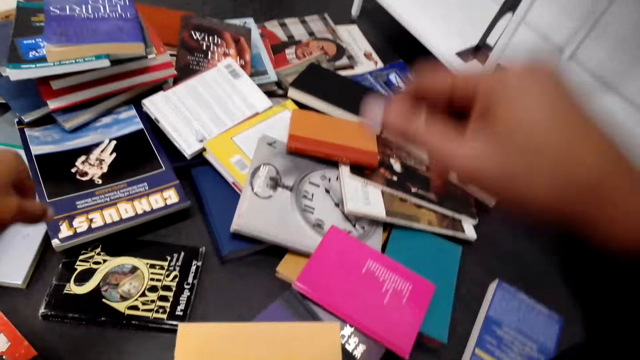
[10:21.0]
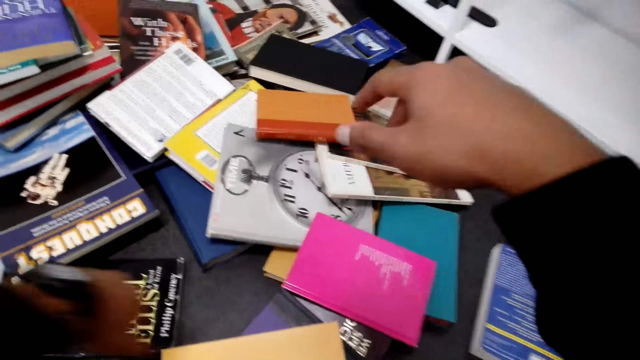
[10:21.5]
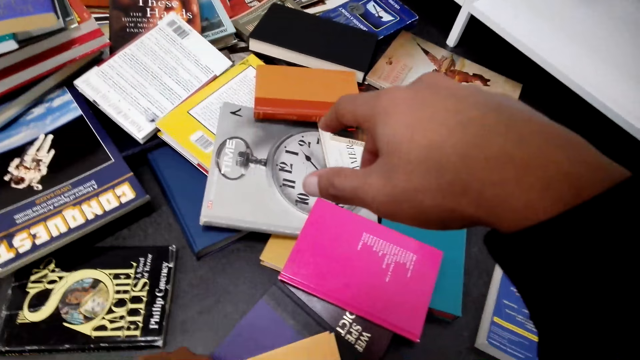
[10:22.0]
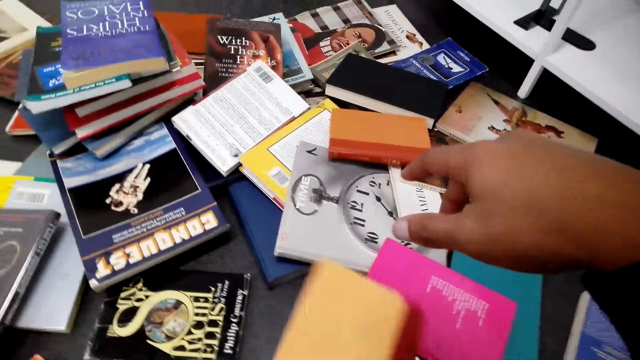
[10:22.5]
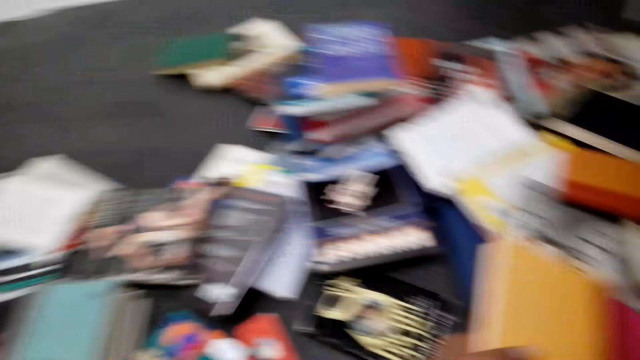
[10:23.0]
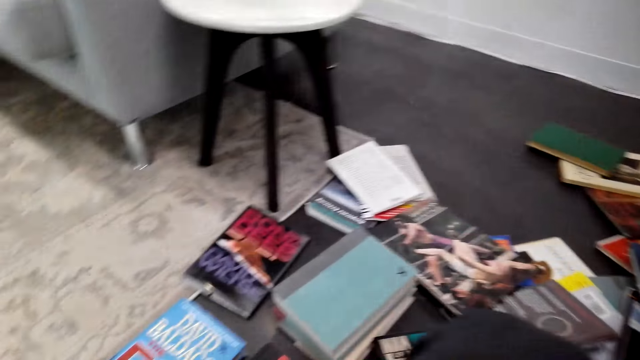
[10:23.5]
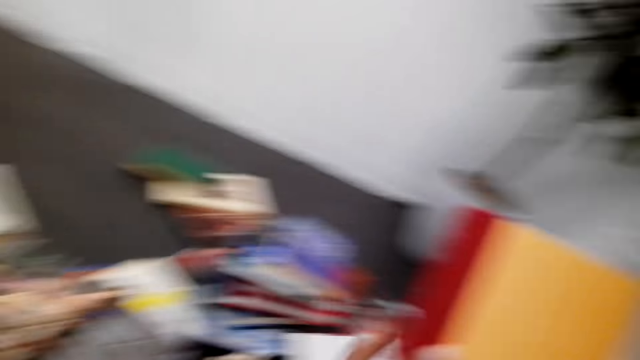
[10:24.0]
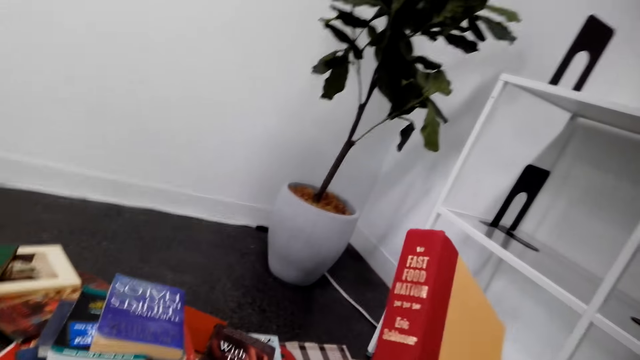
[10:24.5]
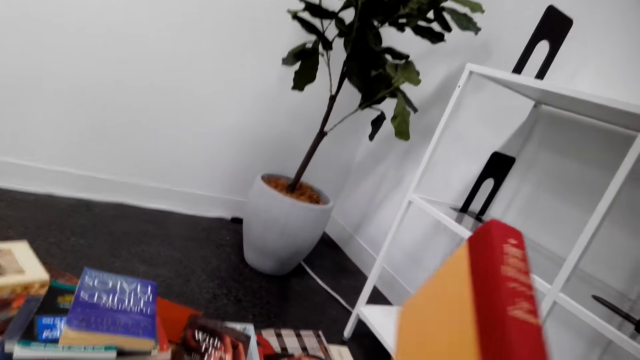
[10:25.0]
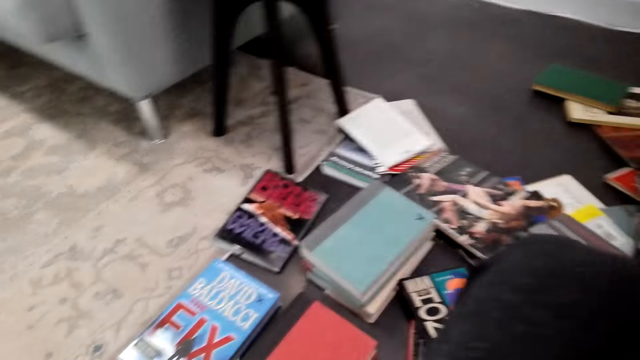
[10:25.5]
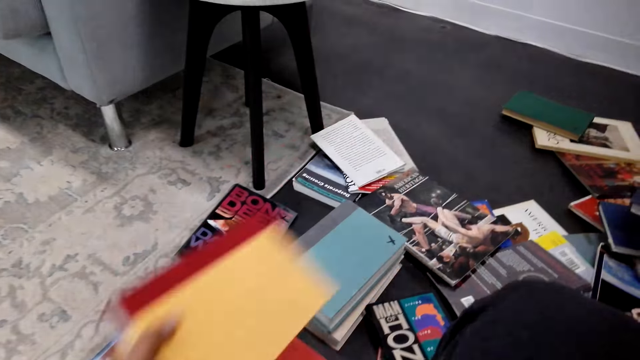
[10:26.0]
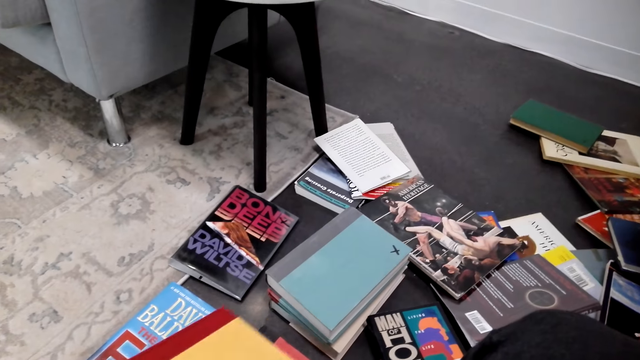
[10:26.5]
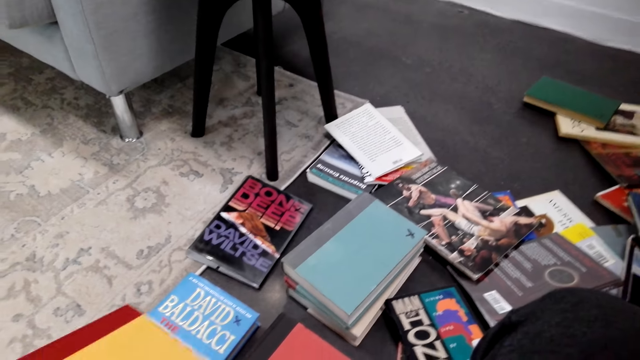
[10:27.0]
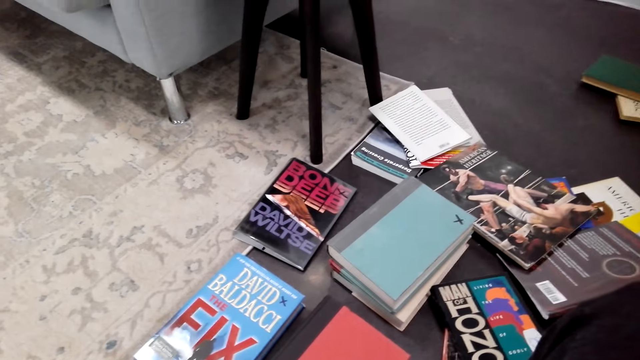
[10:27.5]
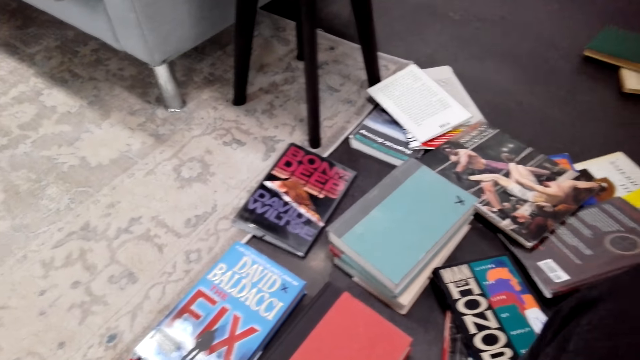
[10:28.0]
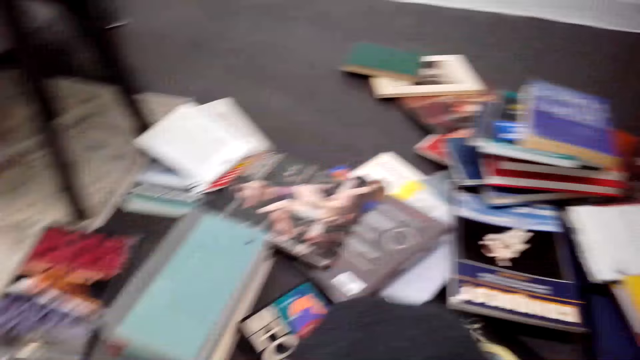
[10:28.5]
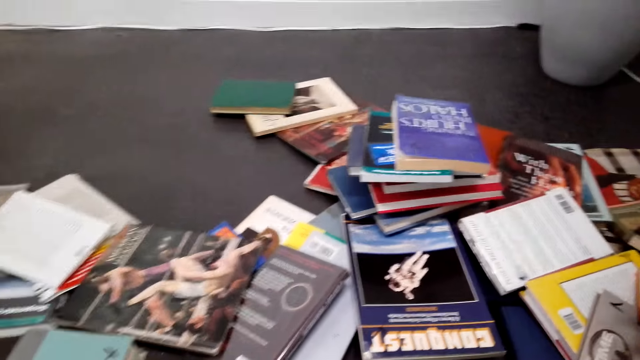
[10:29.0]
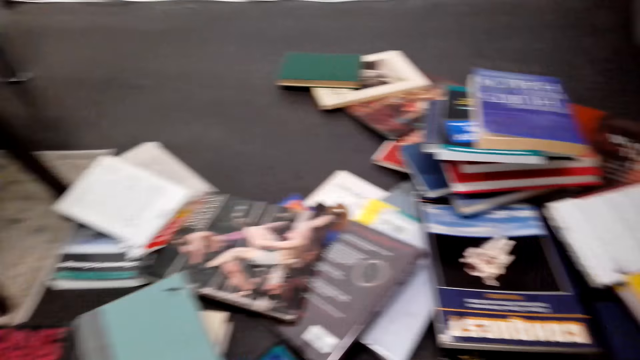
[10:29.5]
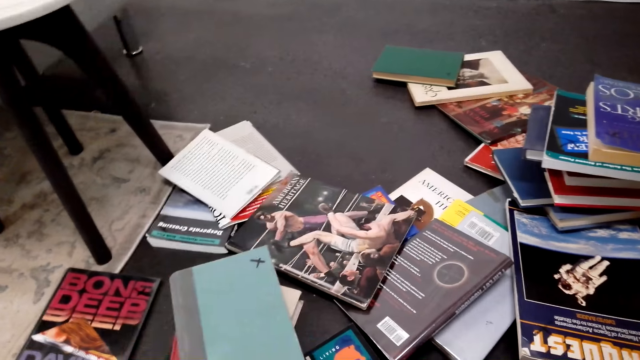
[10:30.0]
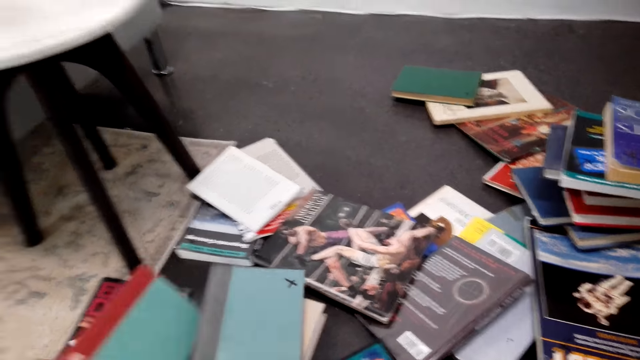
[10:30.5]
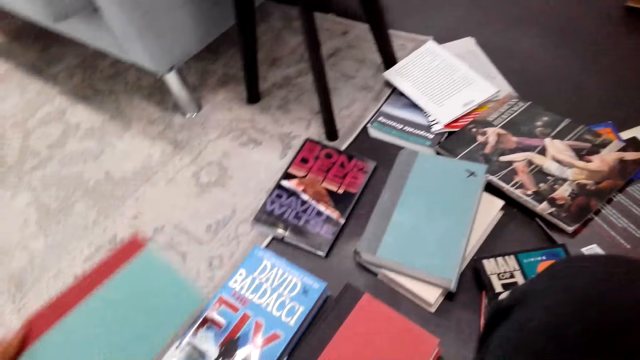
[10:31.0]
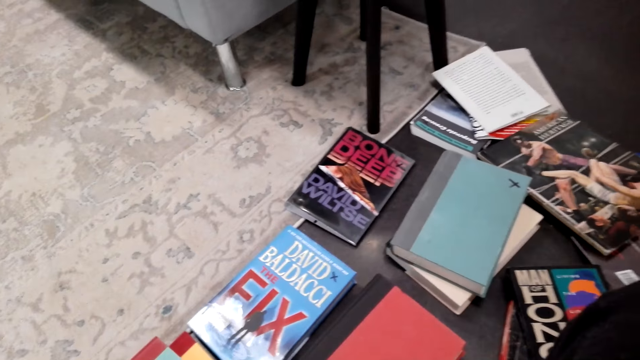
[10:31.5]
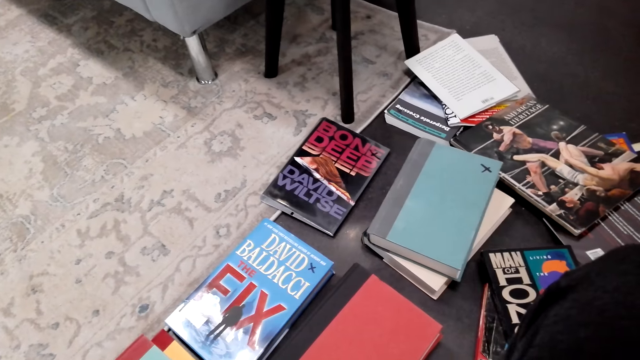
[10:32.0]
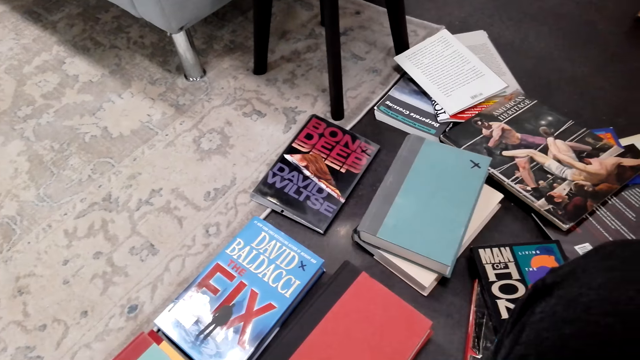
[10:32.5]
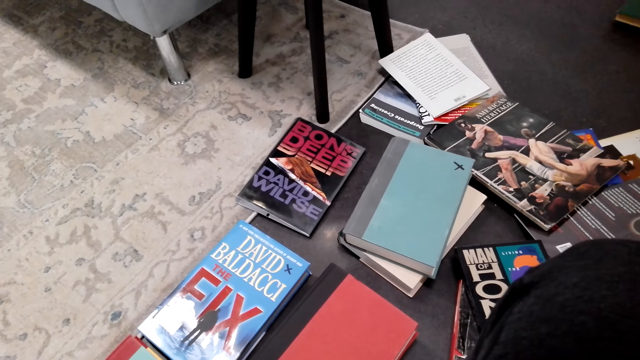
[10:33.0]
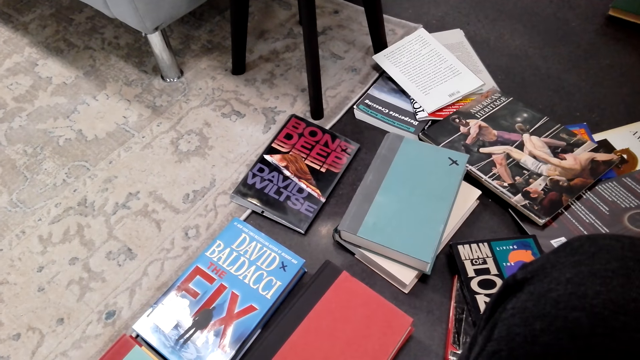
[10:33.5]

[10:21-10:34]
The camera wearer raises their hand up. They pick up a book on the floor. They read the book. They put the book on the floor. They pick up a book on the floor. They put the book on the floor. They touch books.

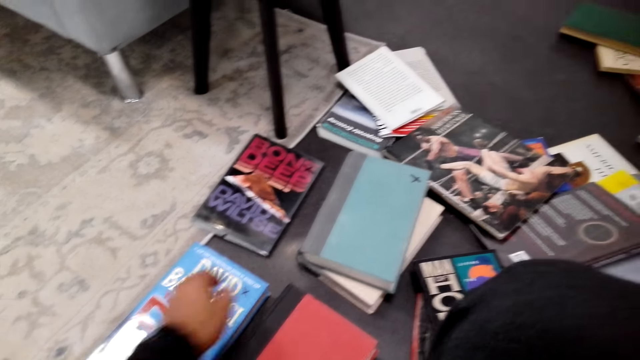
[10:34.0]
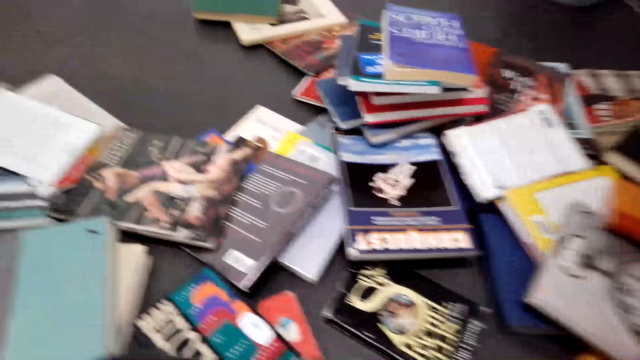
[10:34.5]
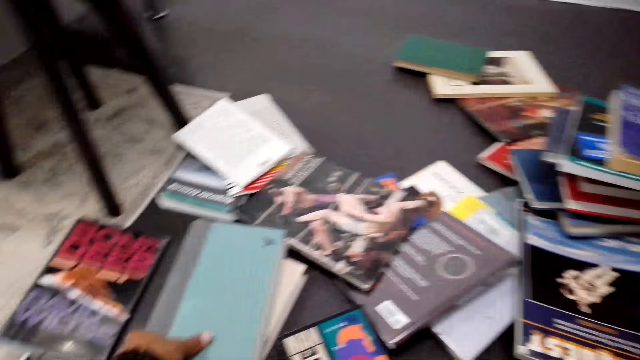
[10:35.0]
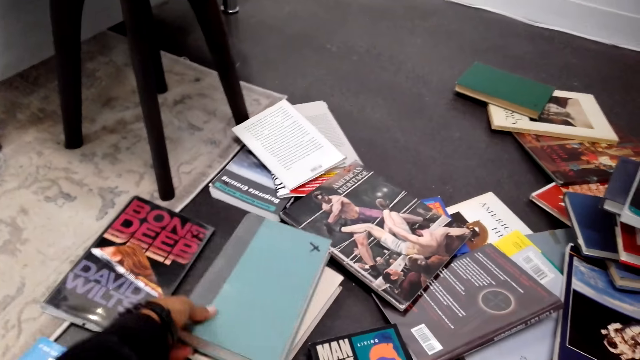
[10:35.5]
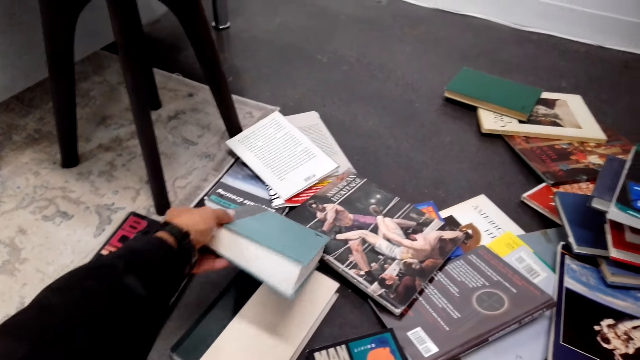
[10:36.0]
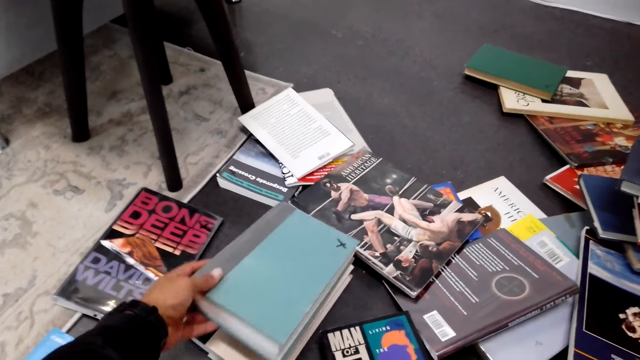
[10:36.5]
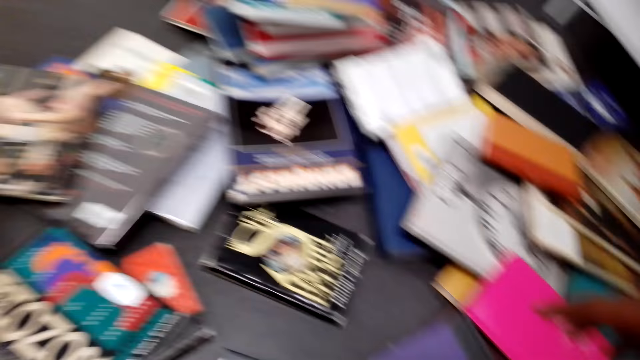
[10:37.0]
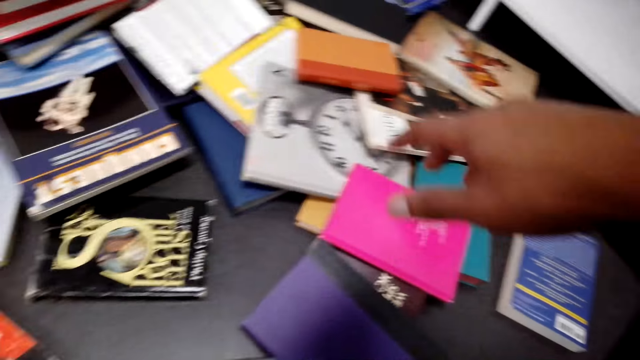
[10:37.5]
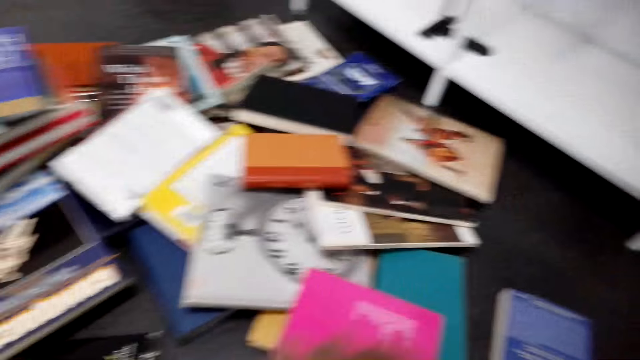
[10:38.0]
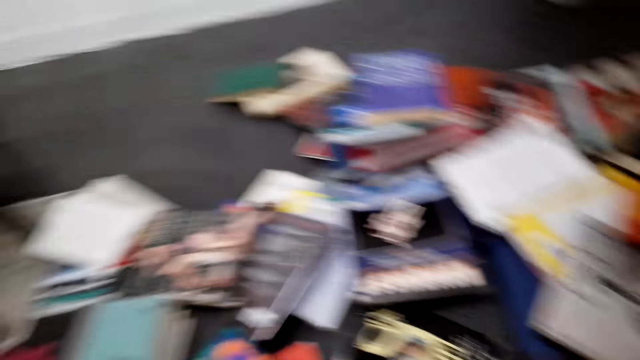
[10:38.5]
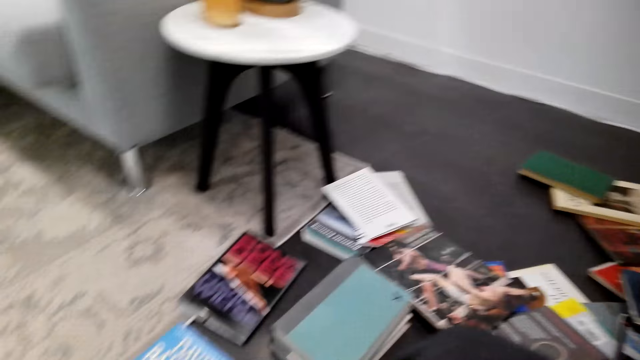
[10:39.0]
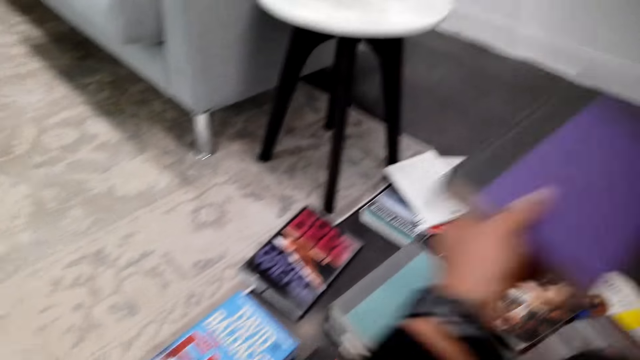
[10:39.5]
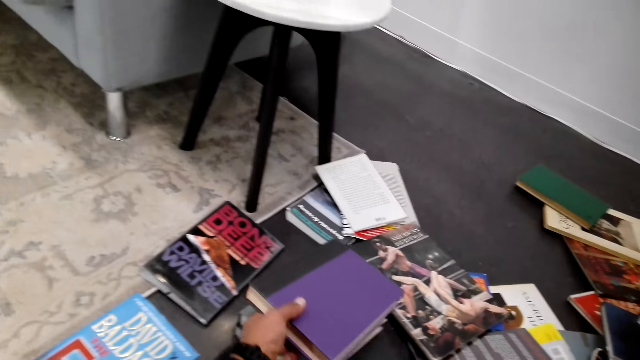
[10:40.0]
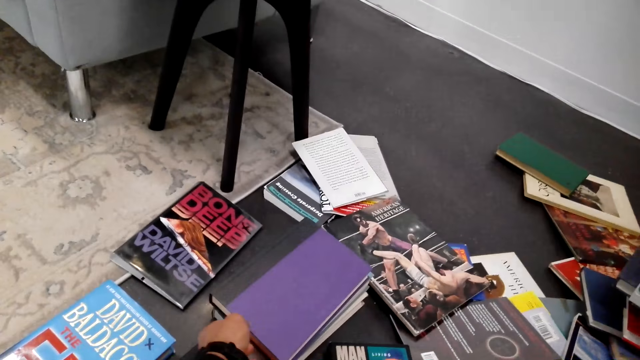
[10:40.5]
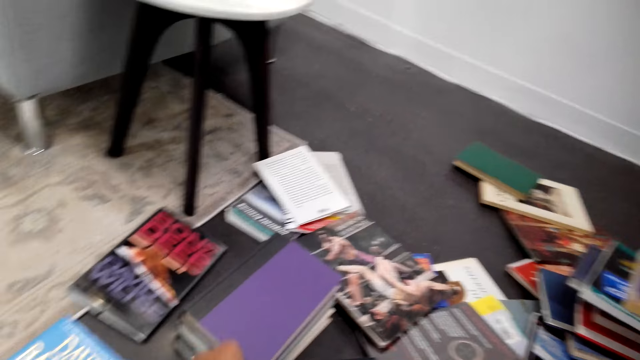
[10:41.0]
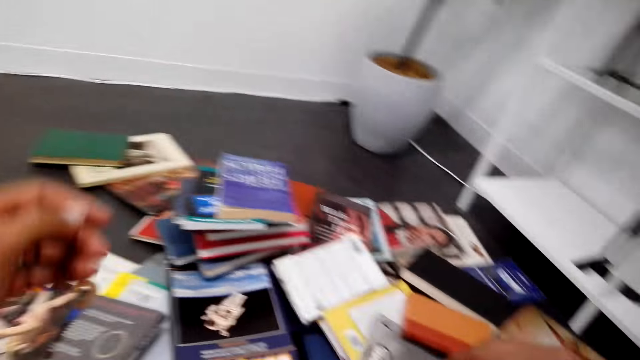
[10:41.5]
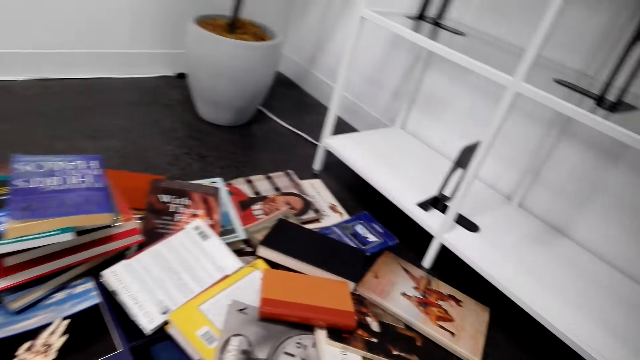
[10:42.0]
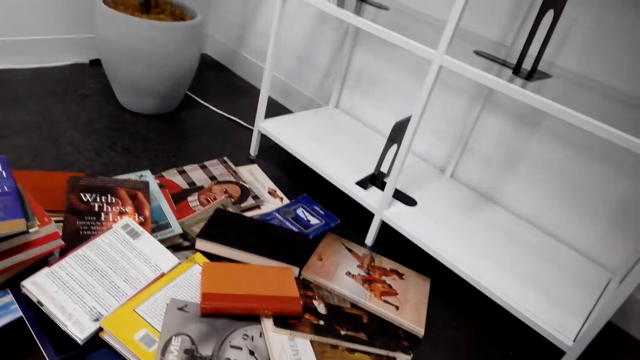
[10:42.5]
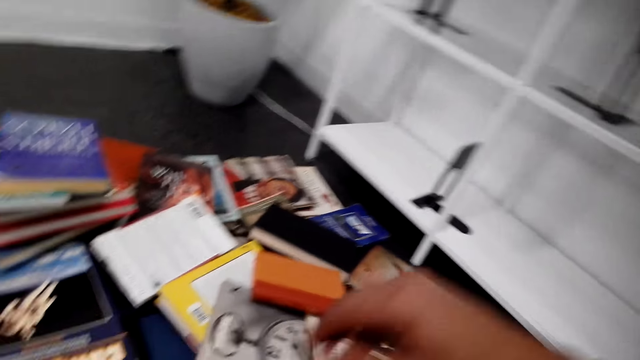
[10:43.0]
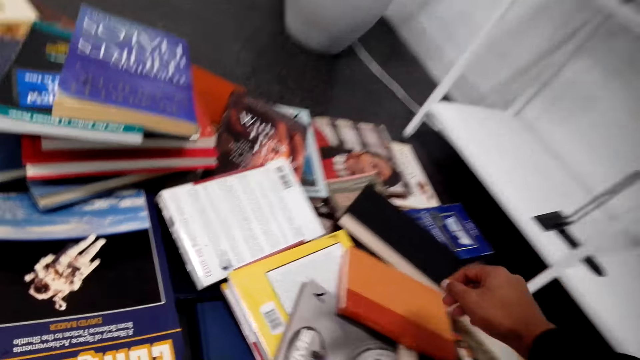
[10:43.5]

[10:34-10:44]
The camera wearer watches the background. They arrange books on the floor. They touch the books. They pick up a book on the floor. They put the book on the pile of books. They look around.
